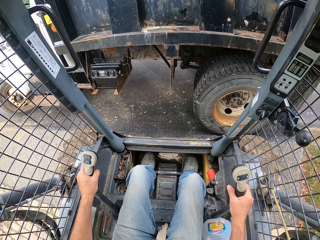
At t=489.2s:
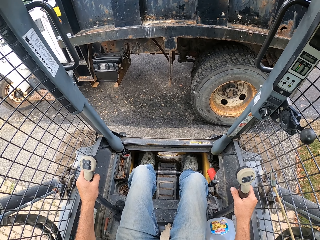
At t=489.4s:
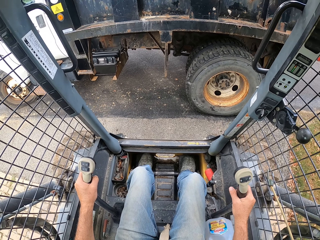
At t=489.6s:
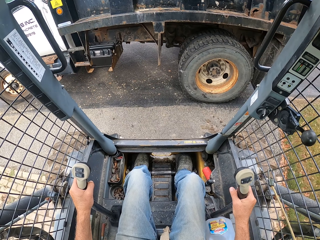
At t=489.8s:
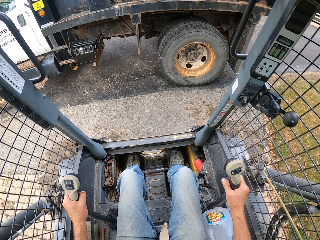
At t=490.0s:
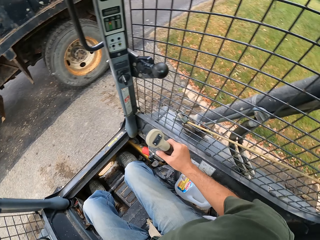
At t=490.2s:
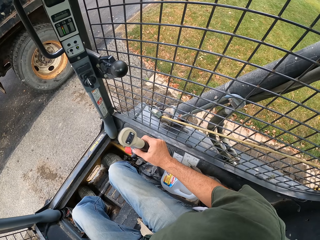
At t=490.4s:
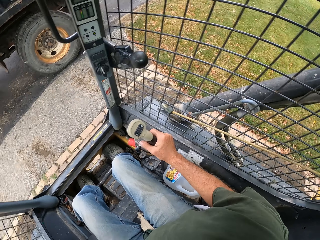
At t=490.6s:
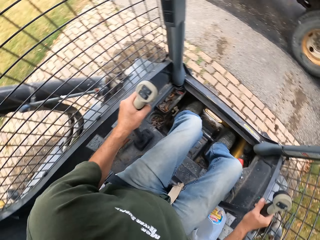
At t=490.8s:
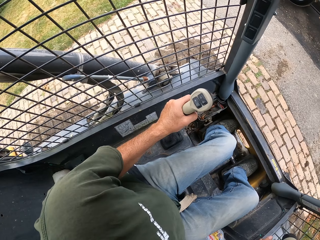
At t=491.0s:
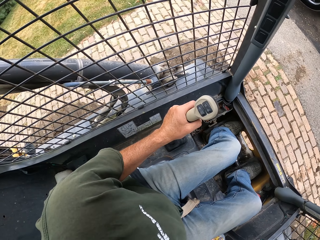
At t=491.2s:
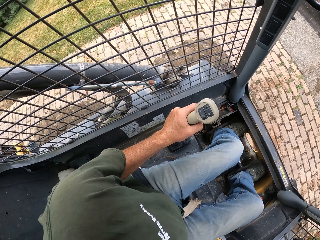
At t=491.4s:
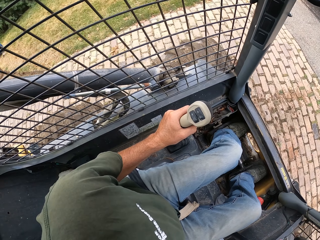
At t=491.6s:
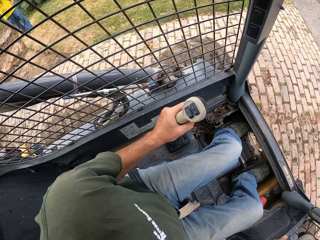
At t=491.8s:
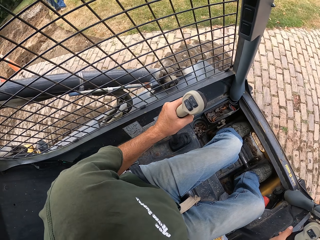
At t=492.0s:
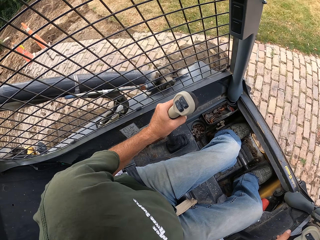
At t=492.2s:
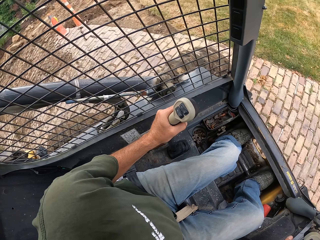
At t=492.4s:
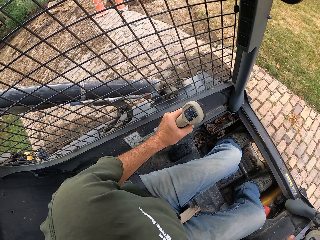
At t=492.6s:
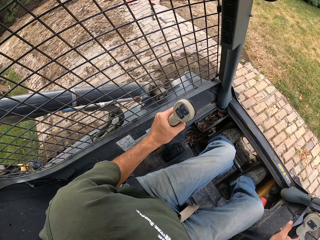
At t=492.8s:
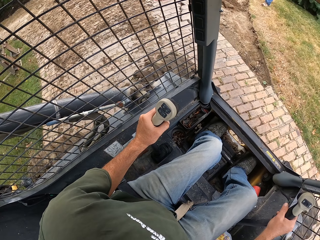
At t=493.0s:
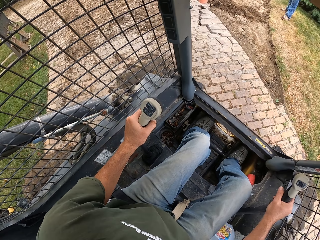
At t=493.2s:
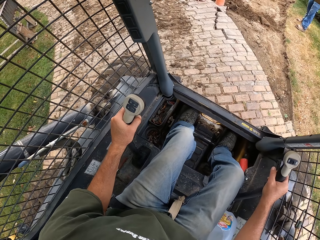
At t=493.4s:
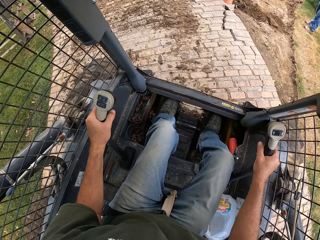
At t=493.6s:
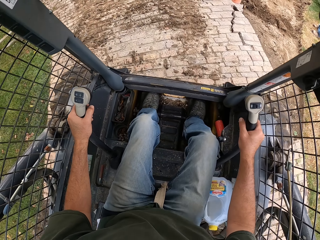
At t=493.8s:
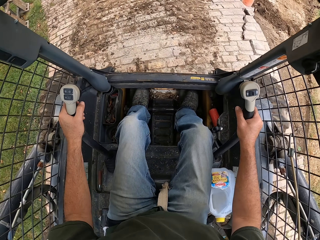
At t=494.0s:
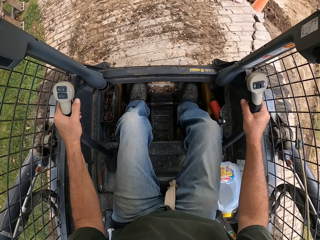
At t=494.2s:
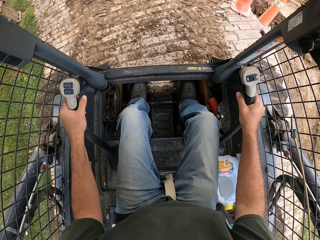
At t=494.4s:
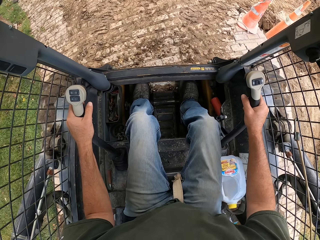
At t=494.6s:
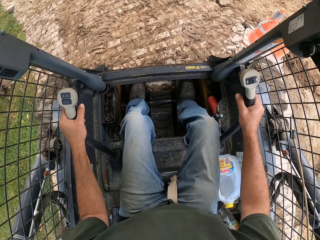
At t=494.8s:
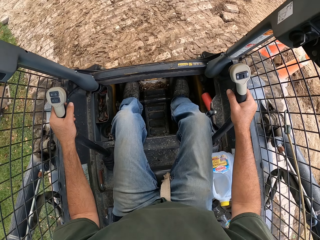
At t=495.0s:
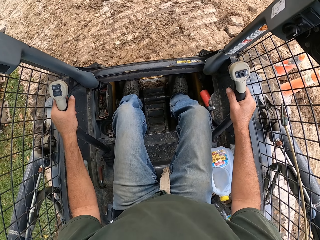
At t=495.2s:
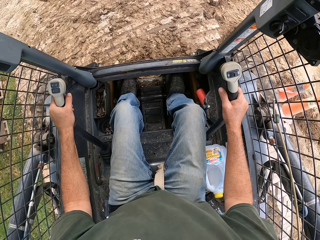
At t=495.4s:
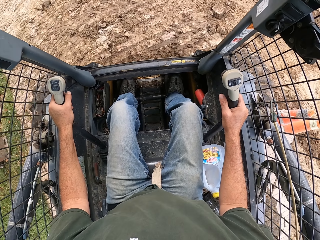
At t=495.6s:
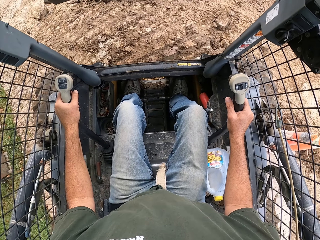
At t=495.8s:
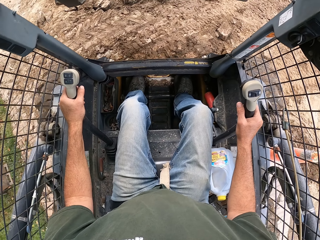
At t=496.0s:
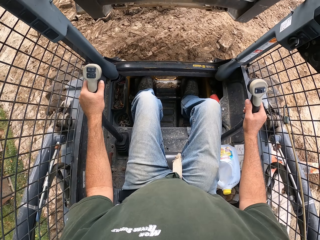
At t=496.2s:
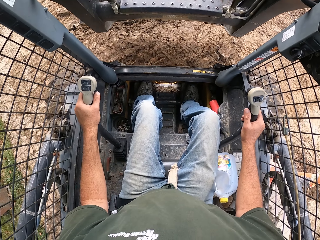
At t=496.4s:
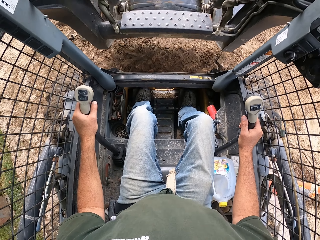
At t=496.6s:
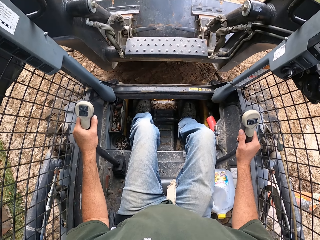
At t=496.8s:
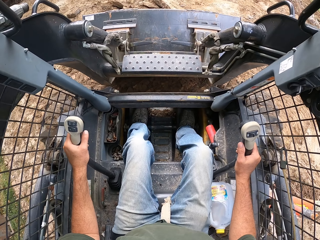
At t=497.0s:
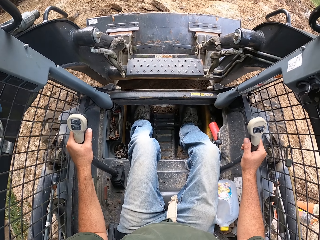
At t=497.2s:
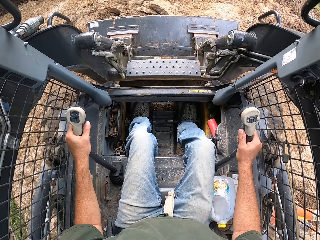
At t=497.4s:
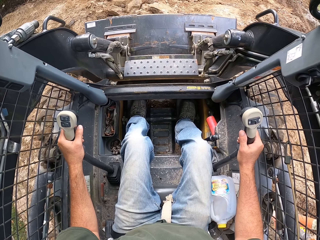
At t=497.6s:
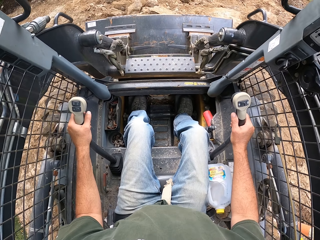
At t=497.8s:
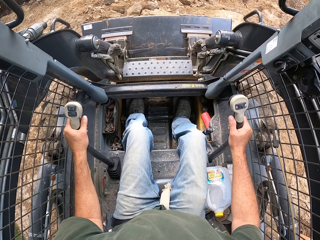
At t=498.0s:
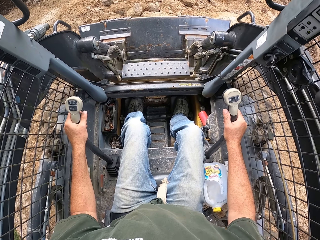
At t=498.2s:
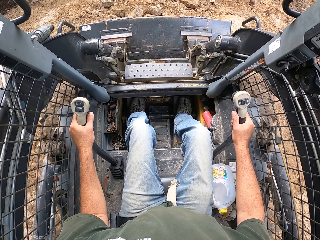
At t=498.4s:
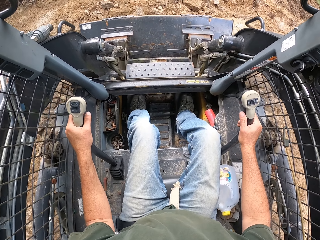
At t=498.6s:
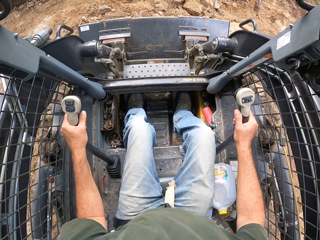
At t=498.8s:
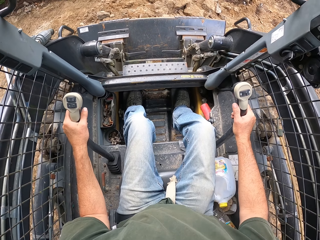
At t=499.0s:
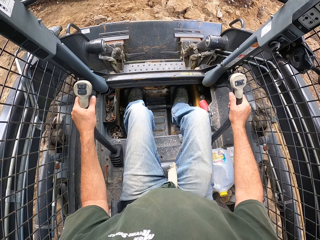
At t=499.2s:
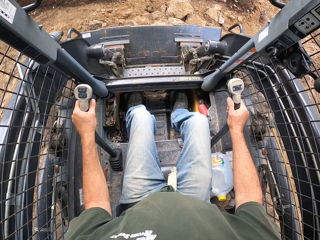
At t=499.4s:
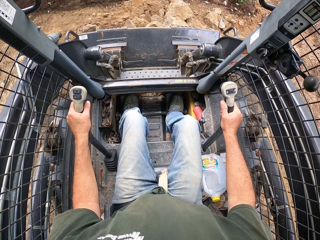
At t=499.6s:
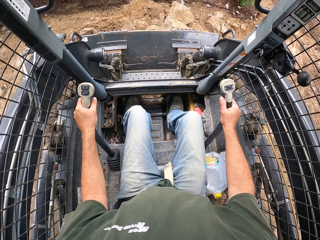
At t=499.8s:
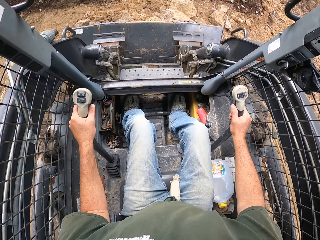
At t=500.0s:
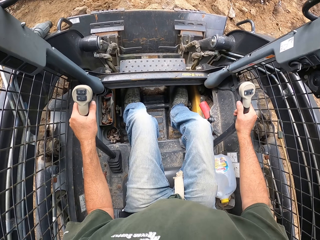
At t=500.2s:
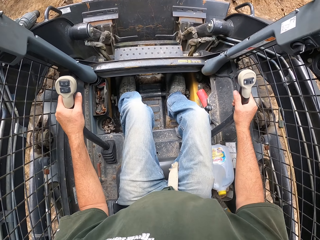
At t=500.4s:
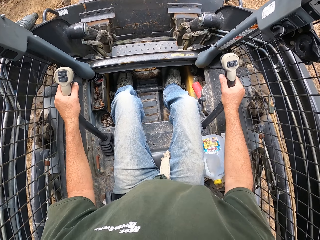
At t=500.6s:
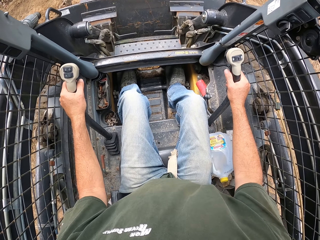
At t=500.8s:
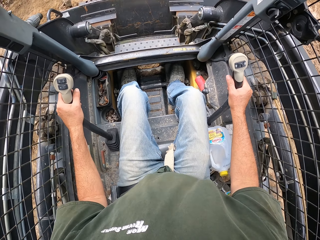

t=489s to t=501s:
The camera wearer reverses the laser land leveler. They look around. They drive the laser land leveler on the pavement. They lower the scraper on the ground and scoop stones on the scraper.

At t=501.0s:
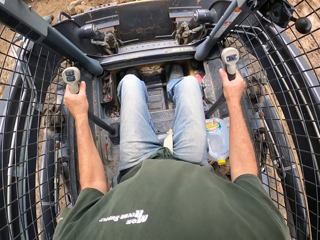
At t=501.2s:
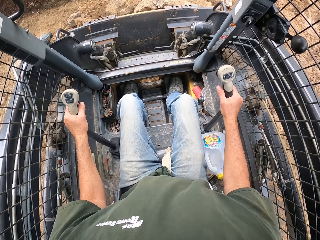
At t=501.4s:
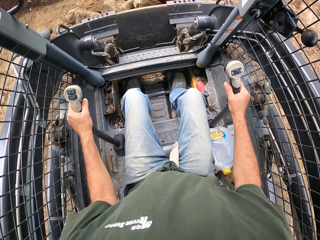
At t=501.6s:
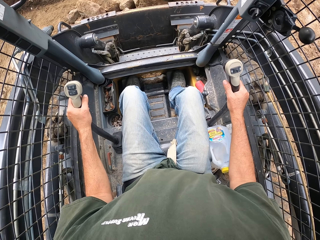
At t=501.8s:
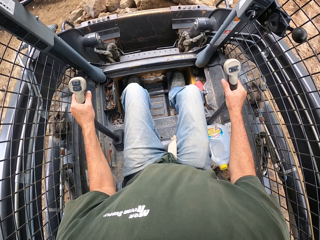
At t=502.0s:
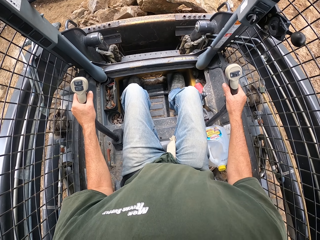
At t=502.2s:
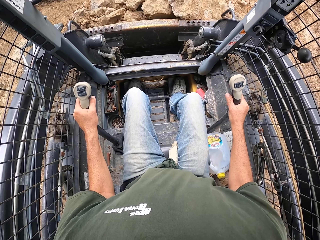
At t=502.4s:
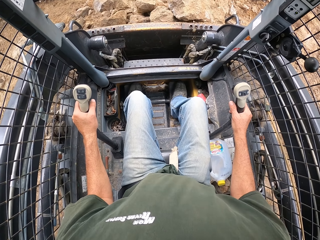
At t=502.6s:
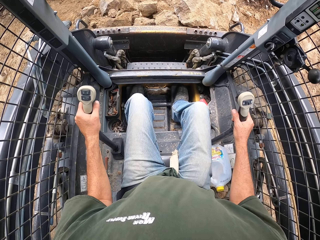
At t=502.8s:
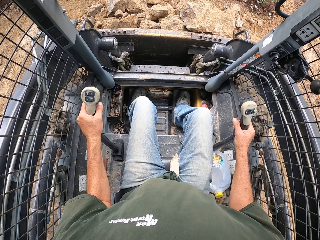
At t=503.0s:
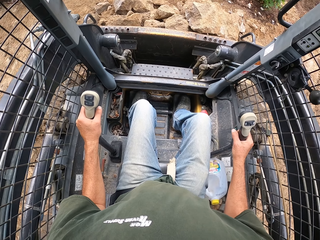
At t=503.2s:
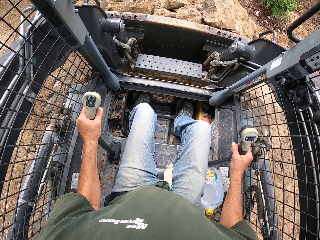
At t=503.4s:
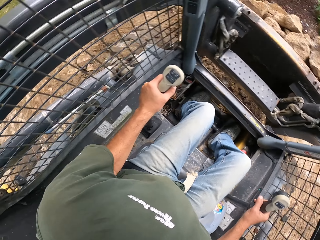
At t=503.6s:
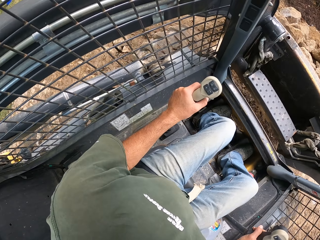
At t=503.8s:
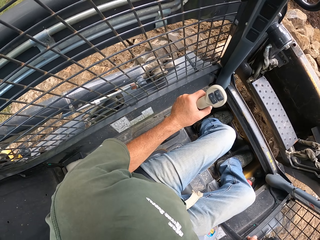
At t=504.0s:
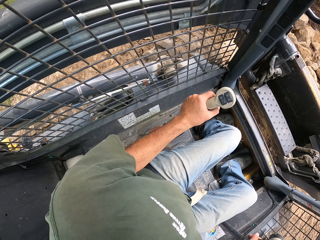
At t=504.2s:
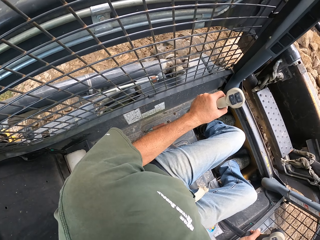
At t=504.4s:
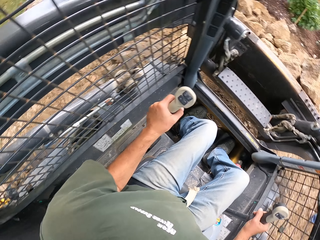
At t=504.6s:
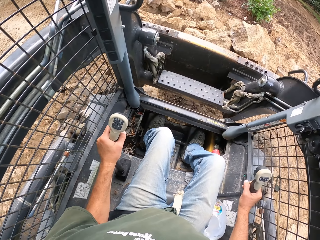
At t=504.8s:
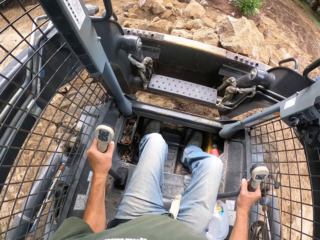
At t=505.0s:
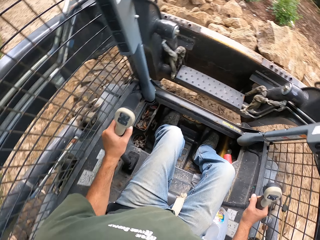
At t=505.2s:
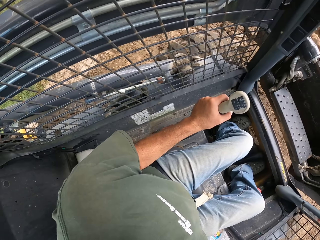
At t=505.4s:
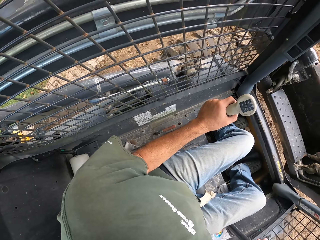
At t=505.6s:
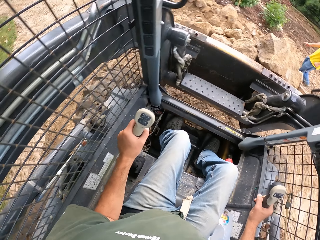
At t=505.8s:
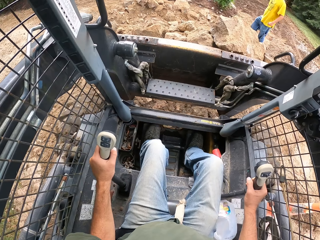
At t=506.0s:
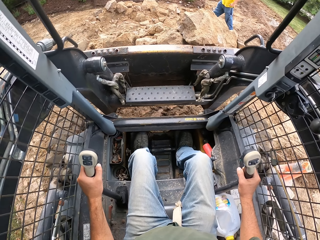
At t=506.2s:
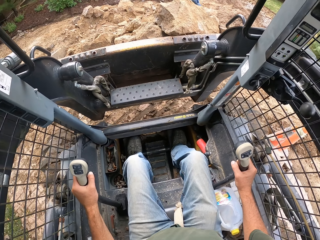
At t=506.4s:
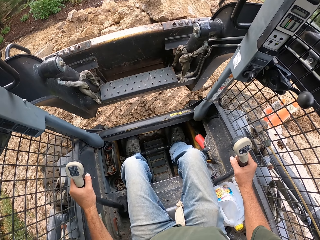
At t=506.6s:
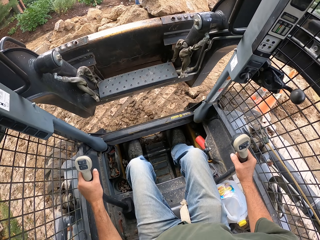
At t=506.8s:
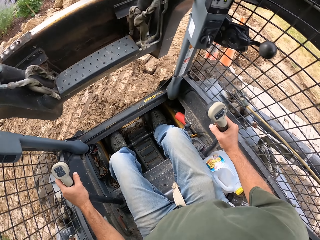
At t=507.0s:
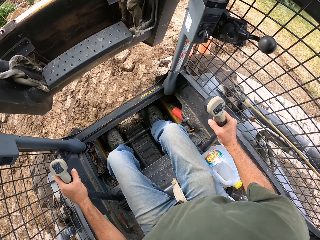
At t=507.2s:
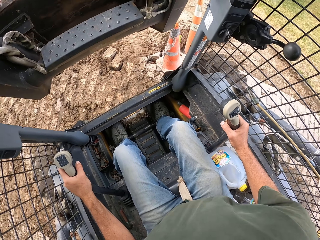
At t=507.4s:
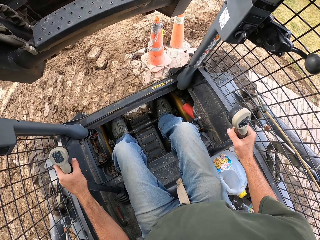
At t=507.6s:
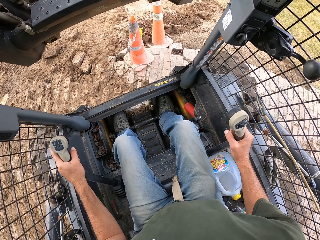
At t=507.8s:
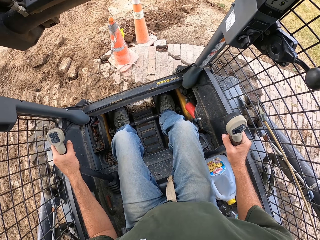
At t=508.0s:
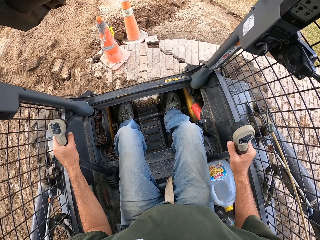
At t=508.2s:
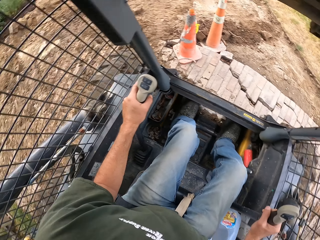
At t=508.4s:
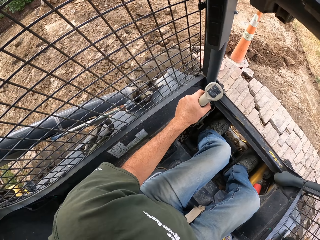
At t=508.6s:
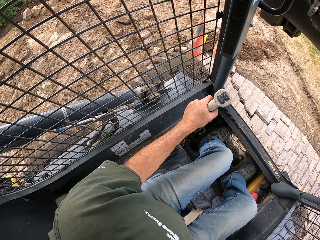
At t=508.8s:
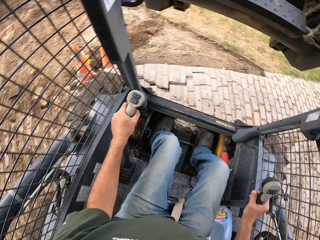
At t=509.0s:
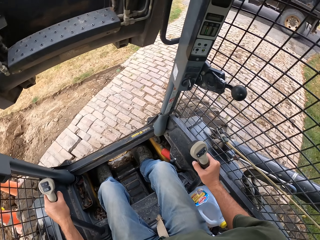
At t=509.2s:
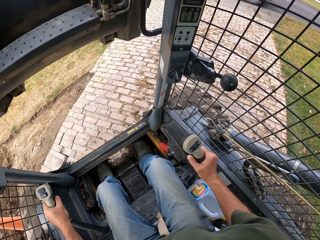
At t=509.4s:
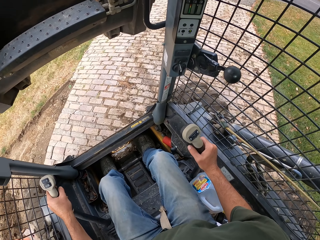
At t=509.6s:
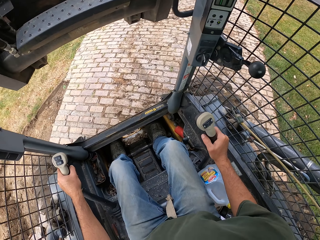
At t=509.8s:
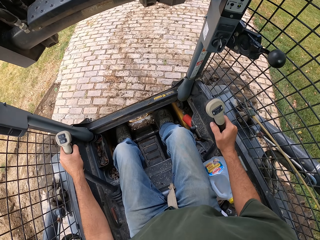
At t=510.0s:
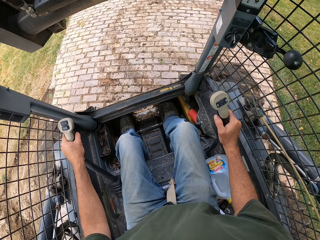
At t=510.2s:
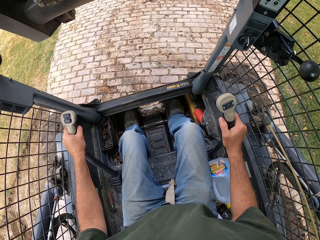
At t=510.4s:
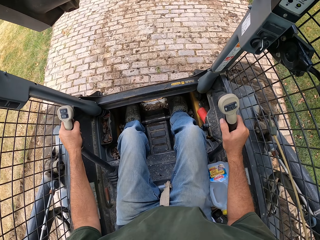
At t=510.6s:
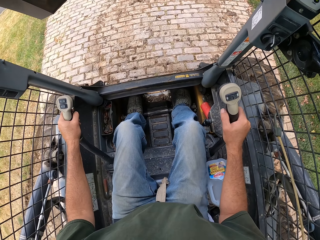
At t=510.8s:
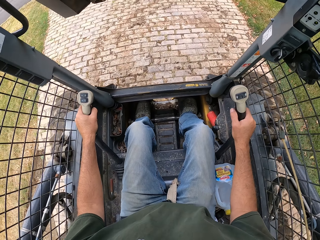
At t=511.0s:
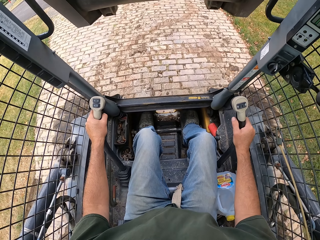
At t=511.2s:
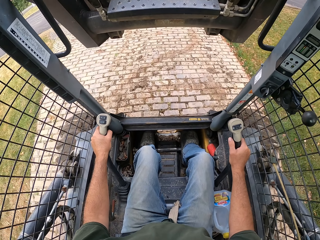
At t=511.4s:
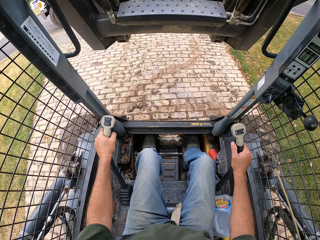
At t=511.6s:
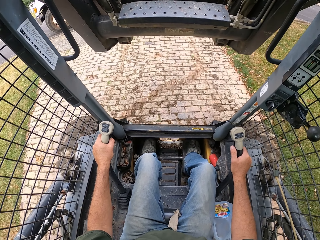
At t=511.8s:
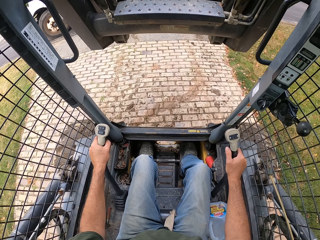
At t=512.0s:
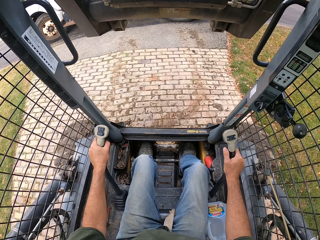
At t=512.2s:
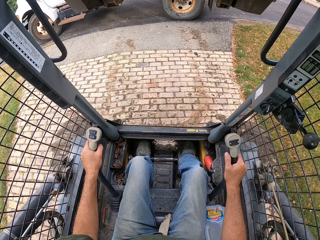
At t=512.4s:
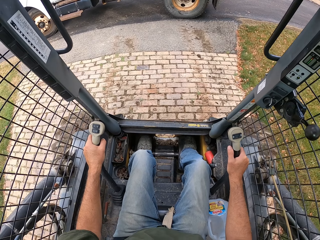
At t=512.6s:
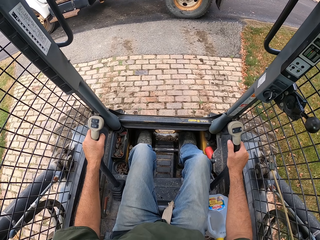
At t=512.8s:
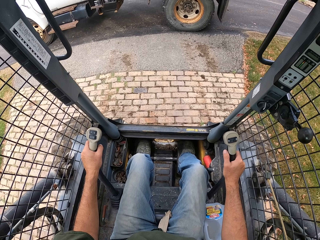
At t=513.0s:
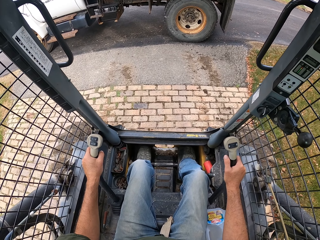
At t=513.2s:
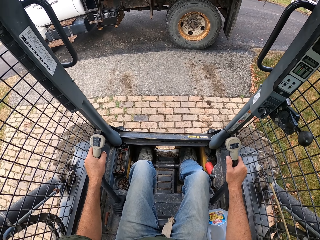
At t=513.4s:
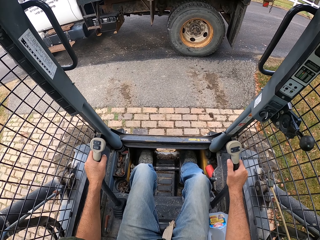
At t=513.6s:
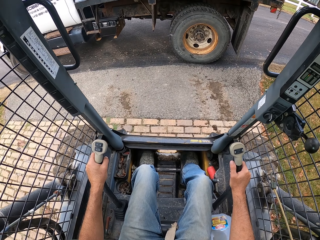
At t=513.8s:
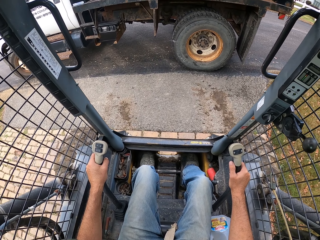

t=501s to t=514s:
The camera wearer lifts the scraper. They turn an excavator. They reverse the laser land leveler. They lift the scraper. They drive on the pavements. They lift the scraper.
